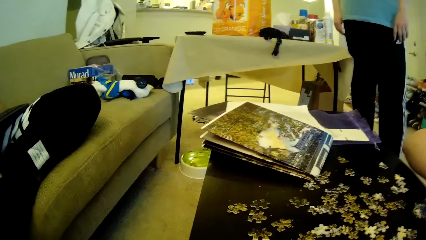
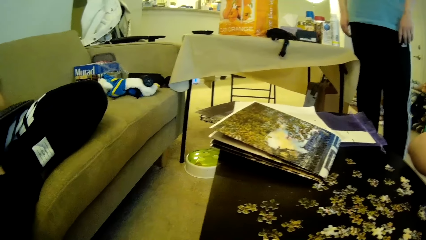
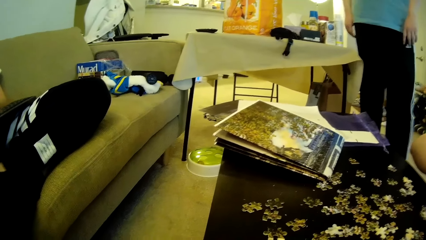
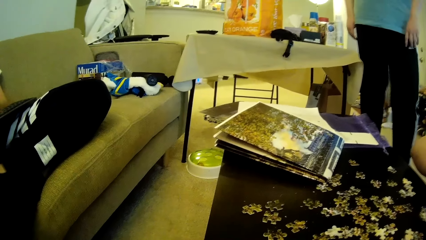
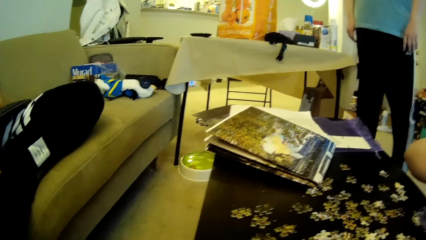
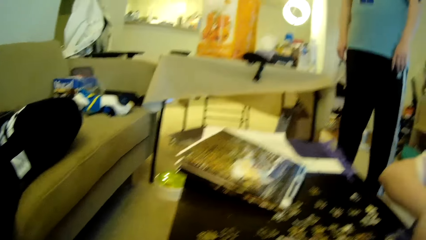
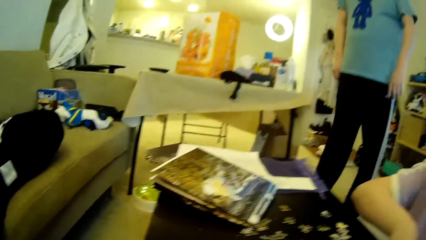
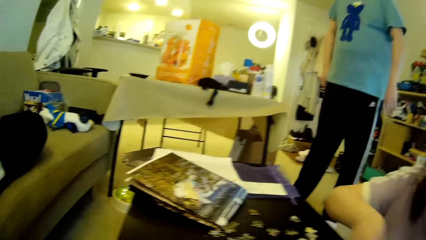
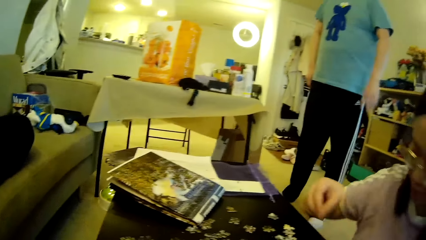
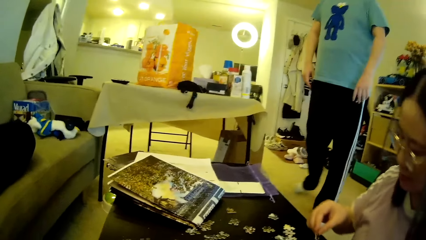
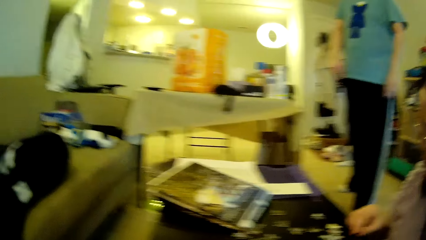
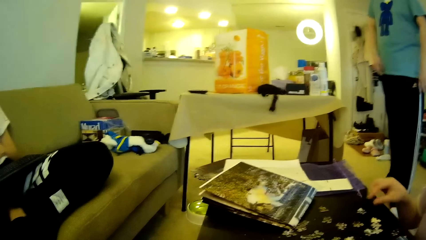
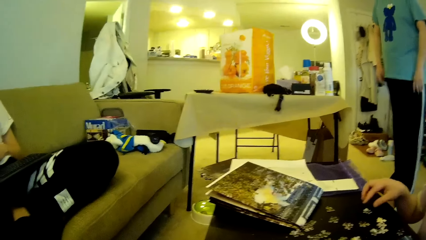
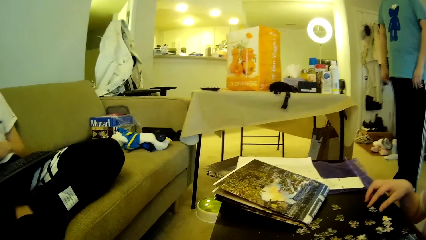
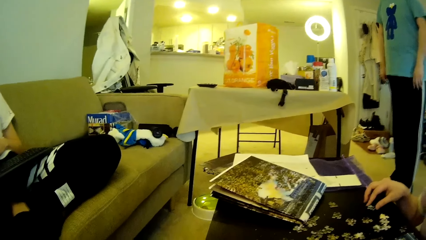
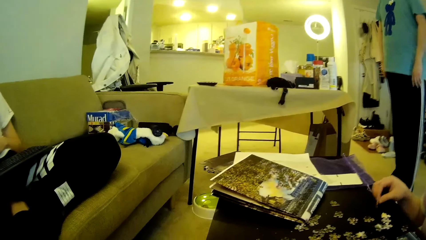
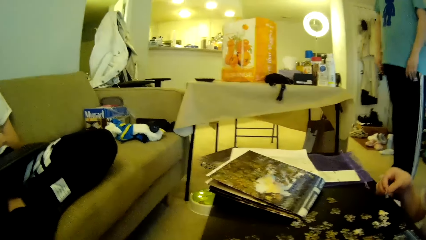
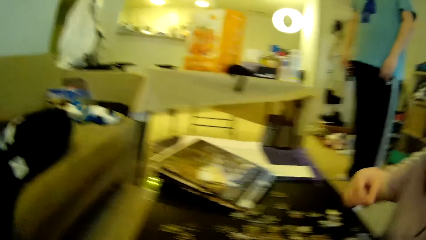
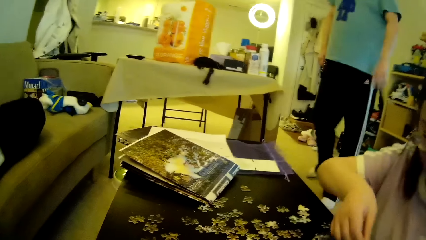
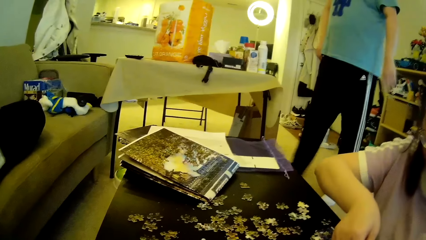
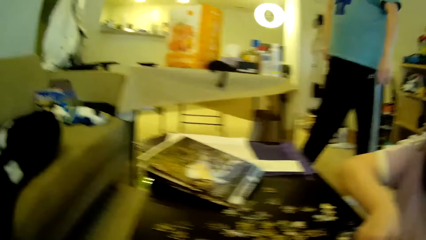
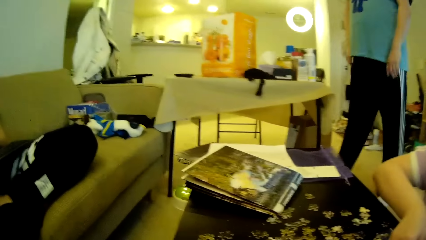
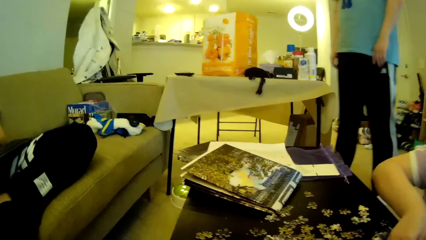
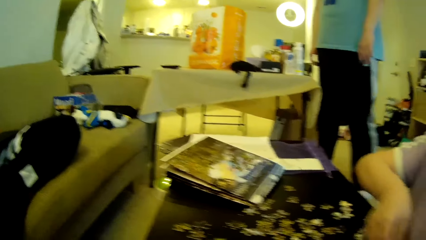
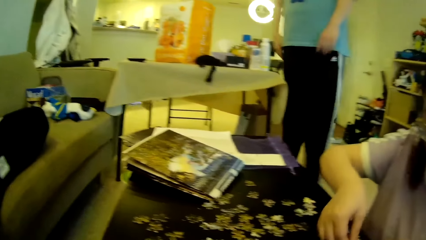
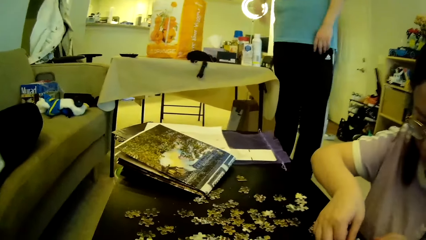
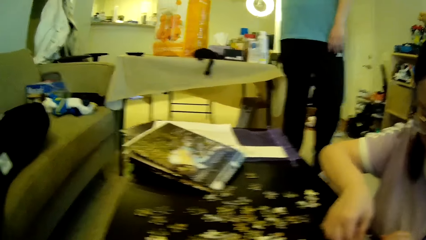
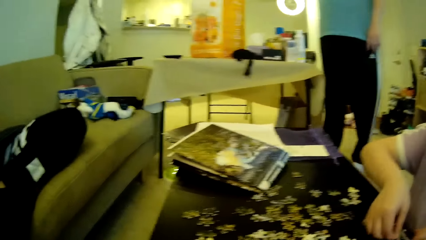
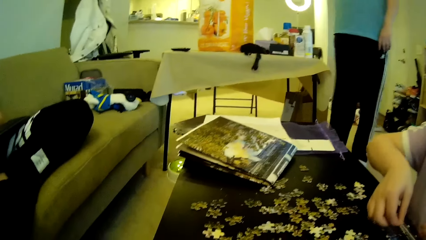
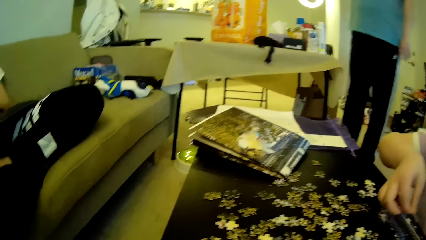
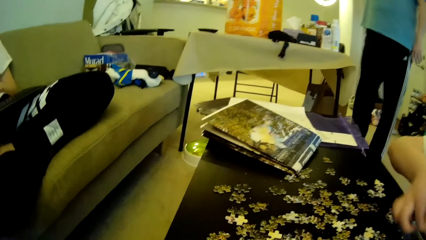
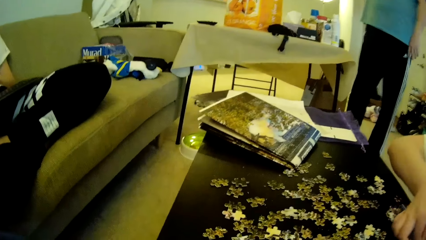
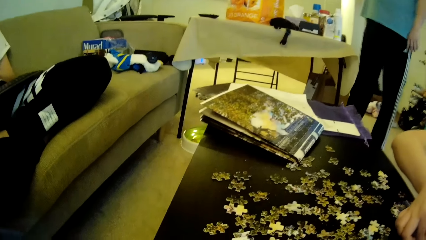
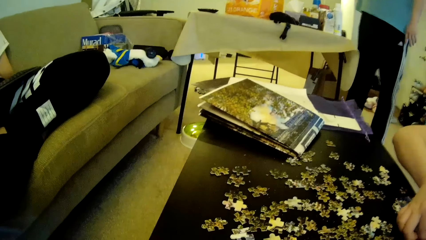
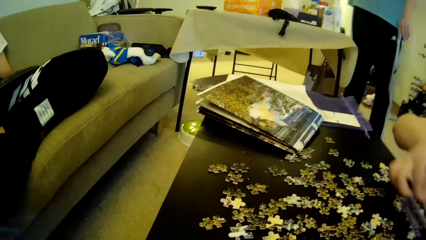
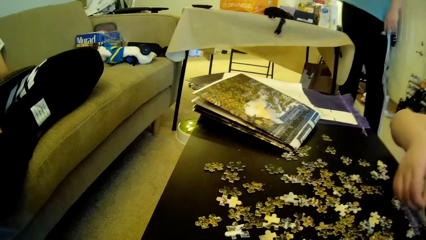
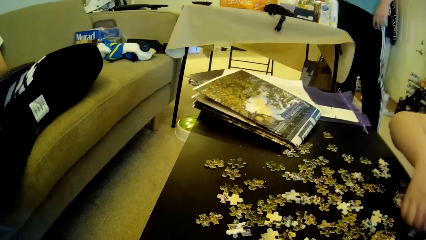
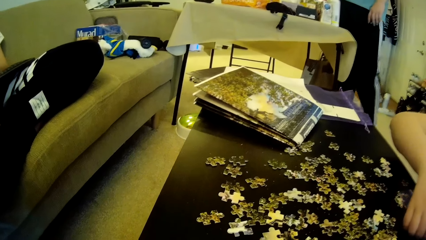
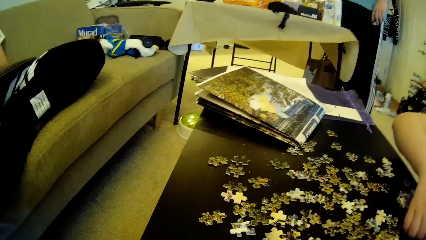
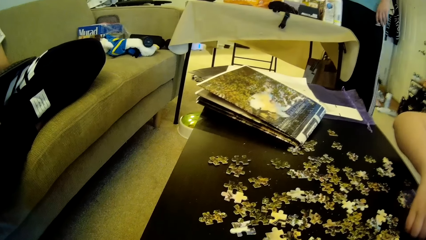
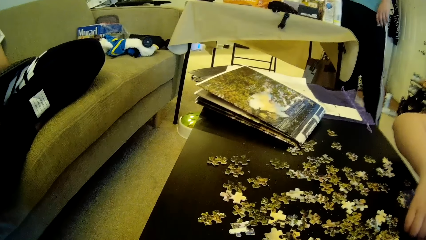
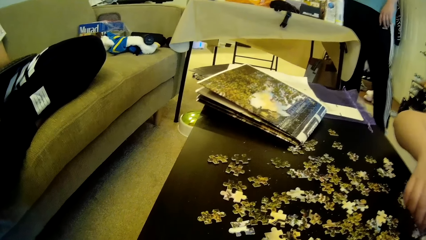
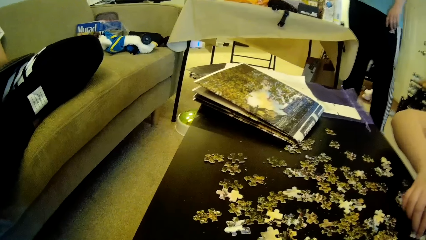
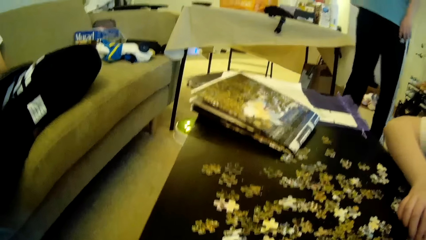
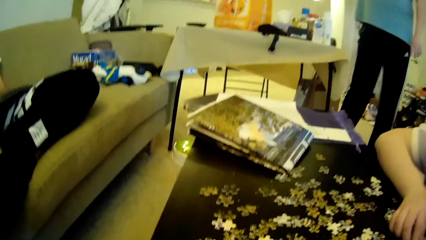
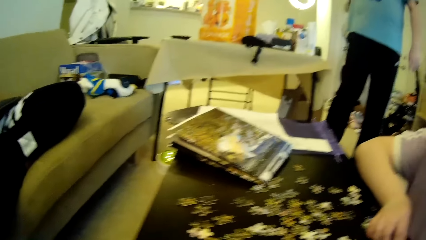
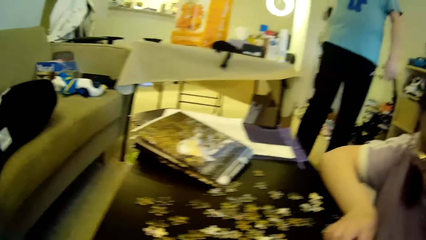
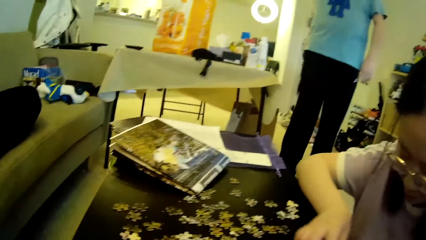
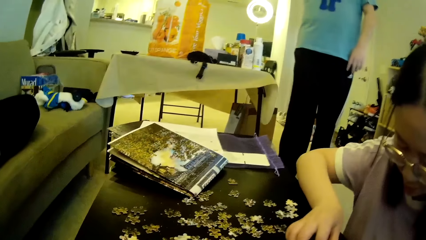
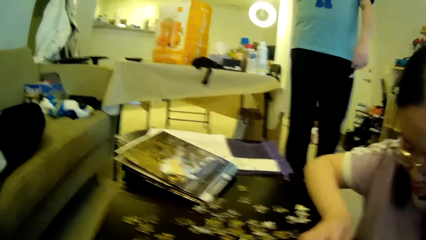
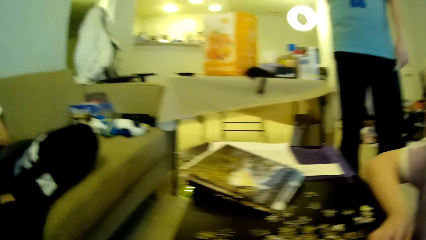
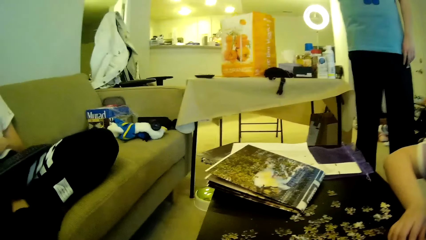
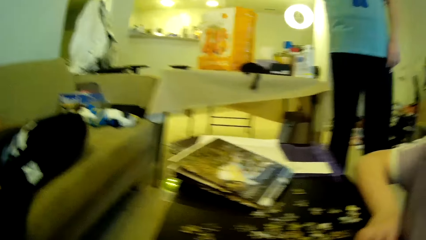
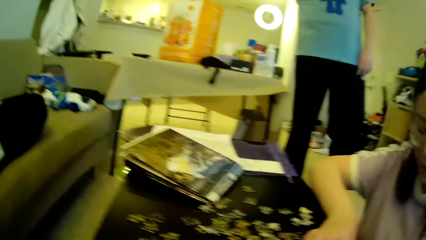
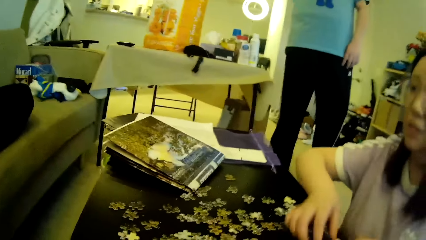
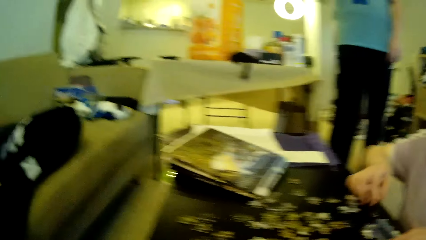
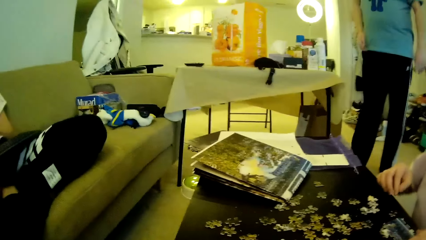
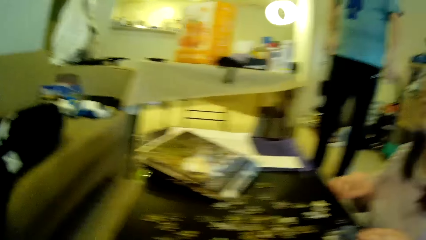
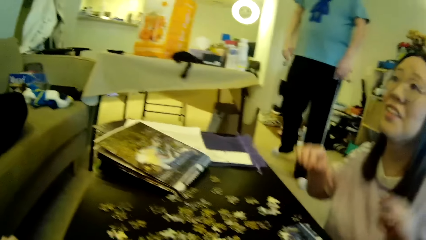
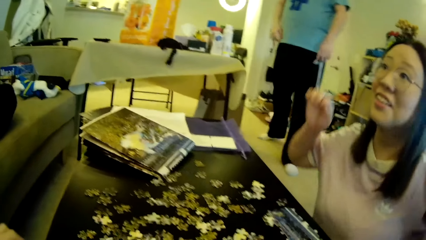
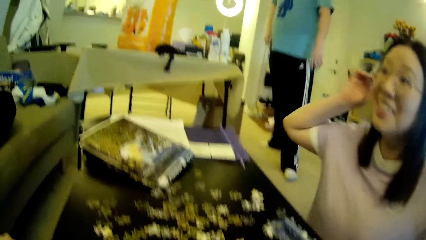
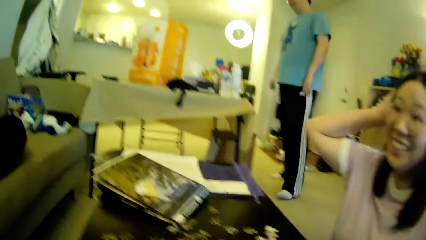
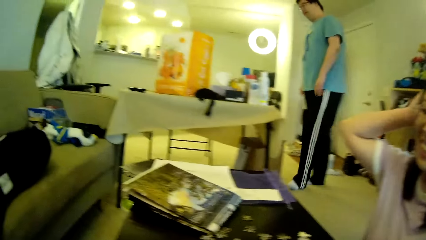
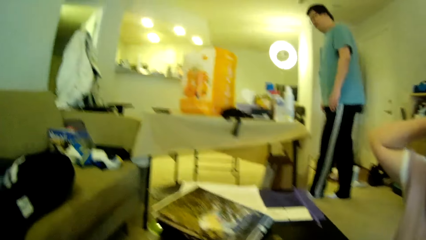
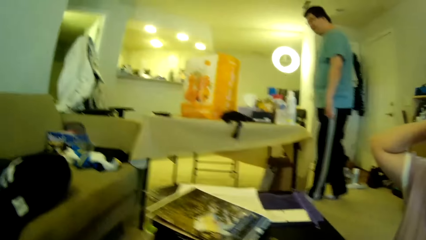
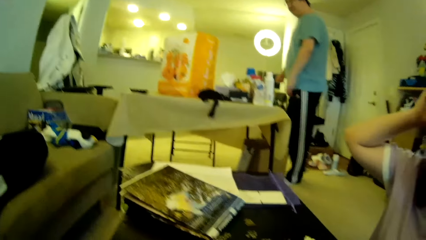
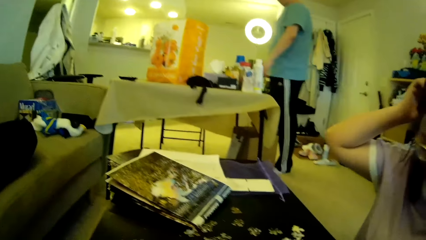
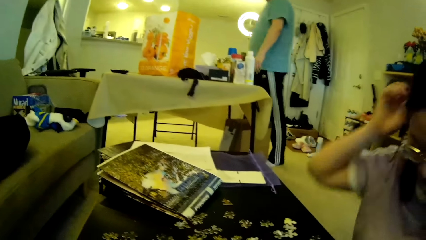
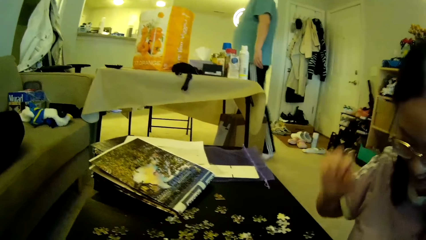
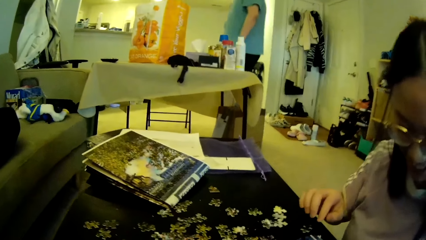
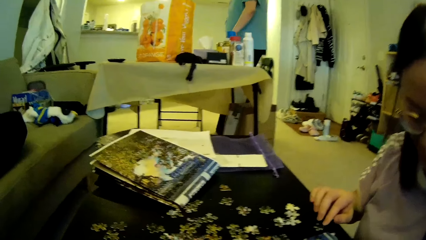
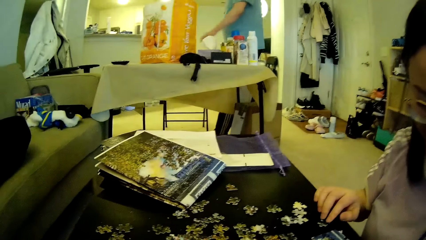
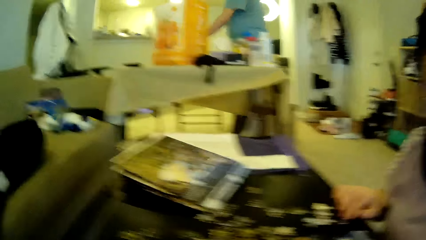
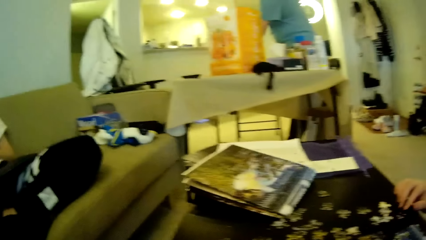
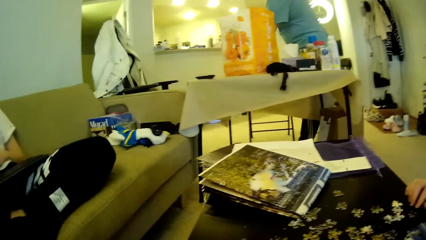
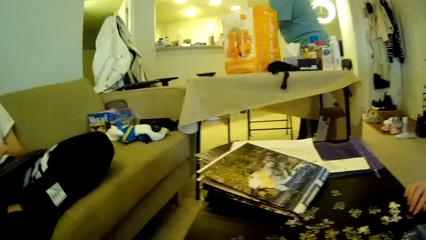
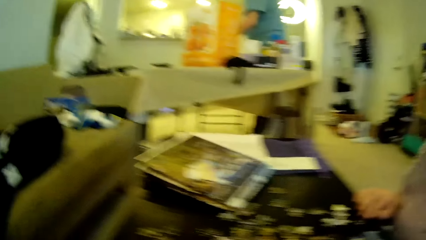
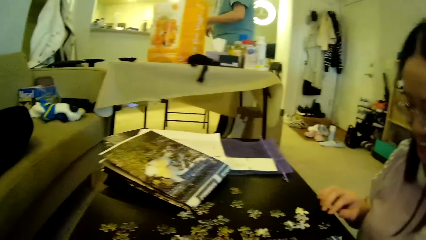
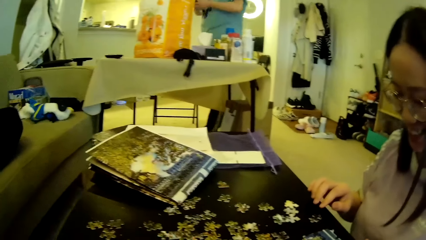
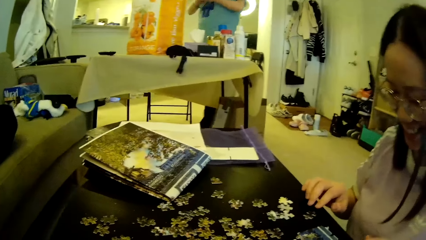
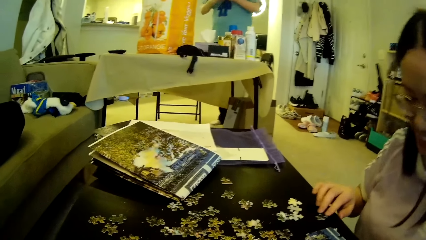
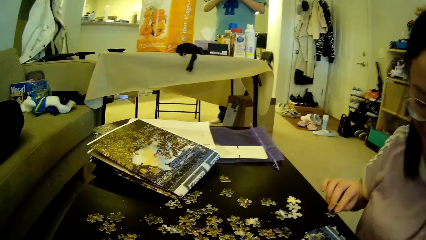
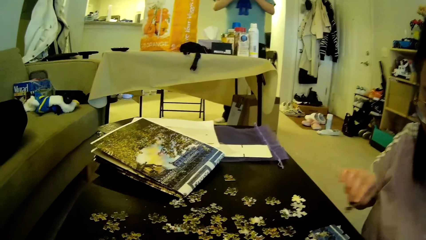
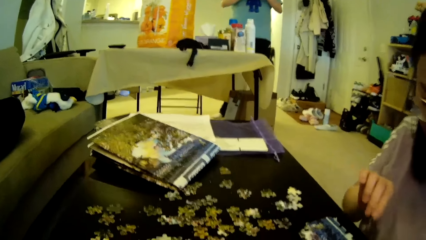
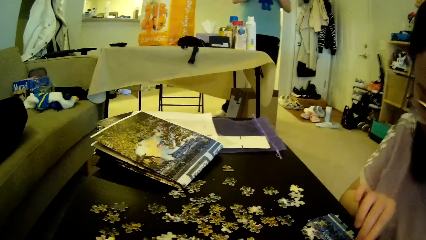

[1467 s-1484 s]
A man moves the leg. A woman picks up a puzzle piece on the table and moves the model pieces. The woman fixes the puzzle piece on a puzzle pattern. The man moves the leg. The camera wearer looks around. The woman moves the model pieces. The camera wearer looks around. The woman touches the hair and lifts the hands. The man walks around in the house and steps forward. The woman drops the hands and adjusts the puzzle pieces on the table. The man picks up a phone on the table.
